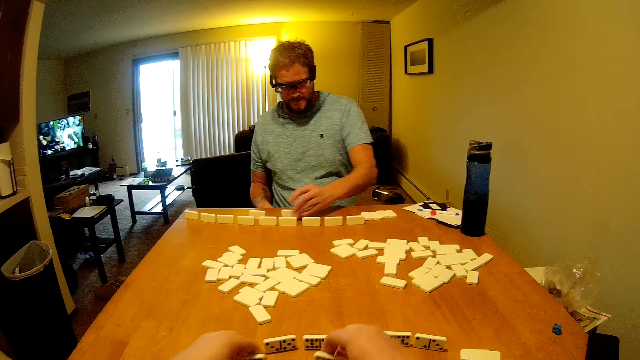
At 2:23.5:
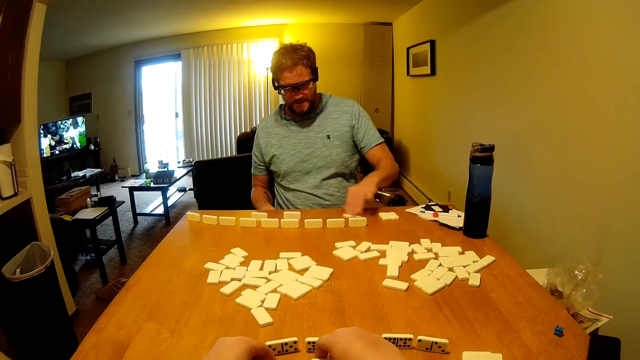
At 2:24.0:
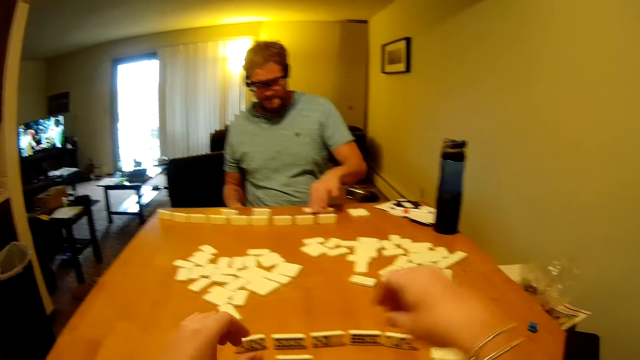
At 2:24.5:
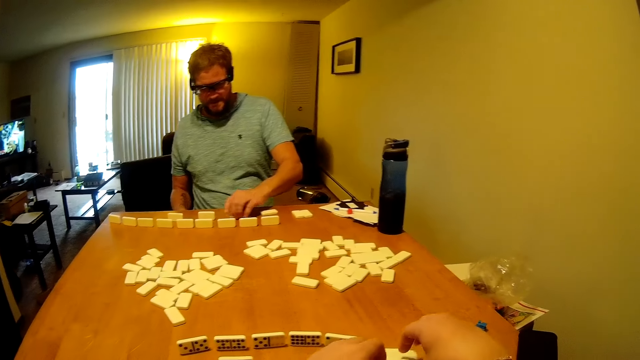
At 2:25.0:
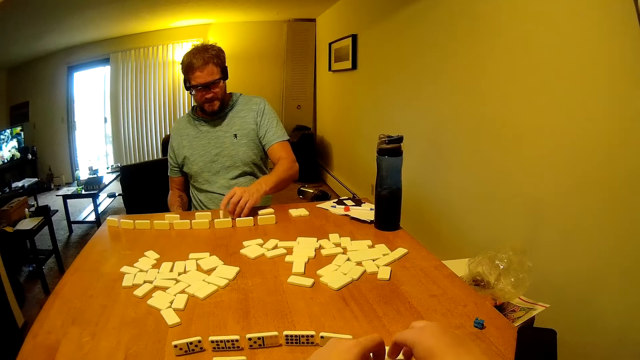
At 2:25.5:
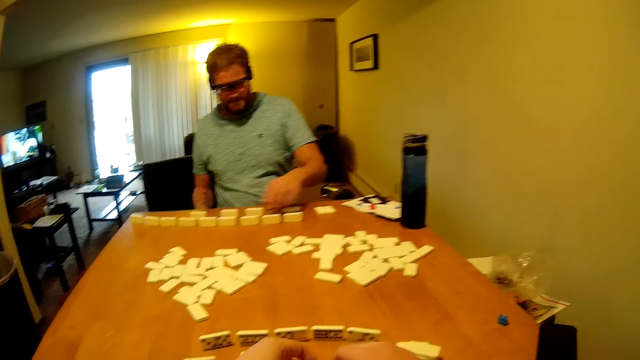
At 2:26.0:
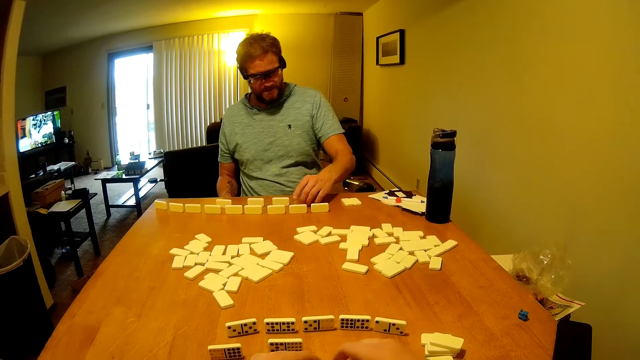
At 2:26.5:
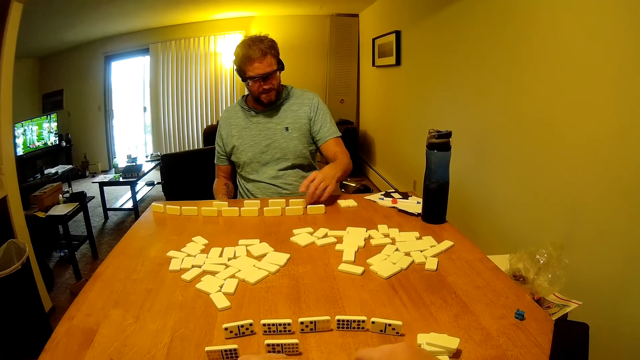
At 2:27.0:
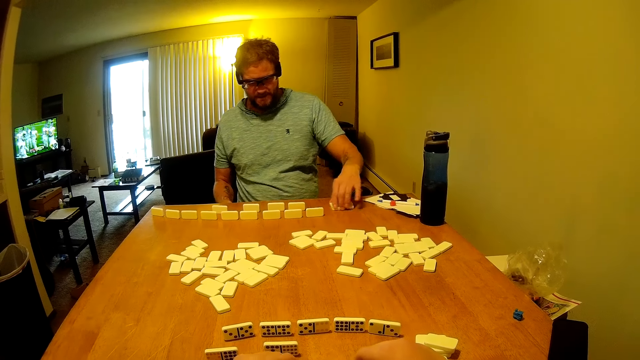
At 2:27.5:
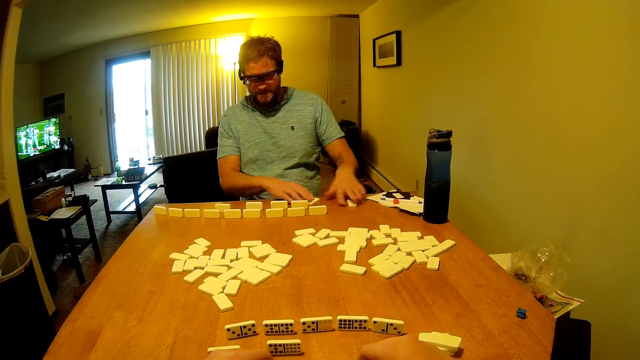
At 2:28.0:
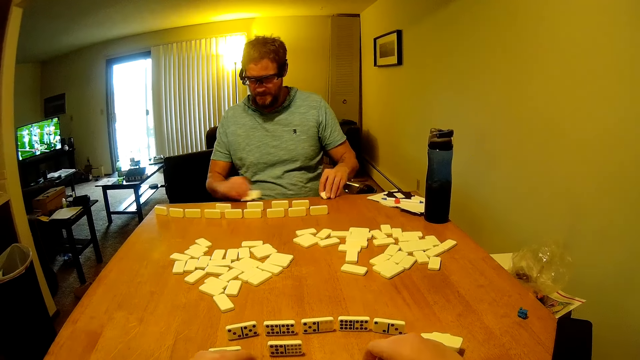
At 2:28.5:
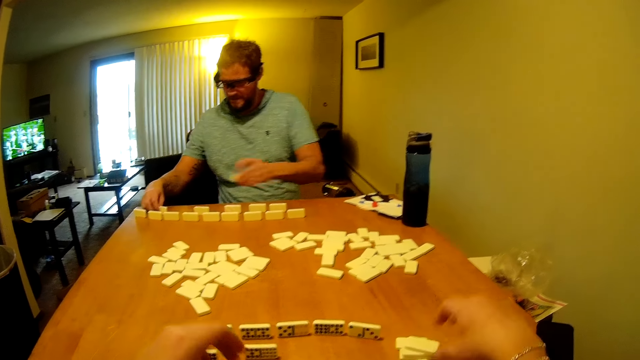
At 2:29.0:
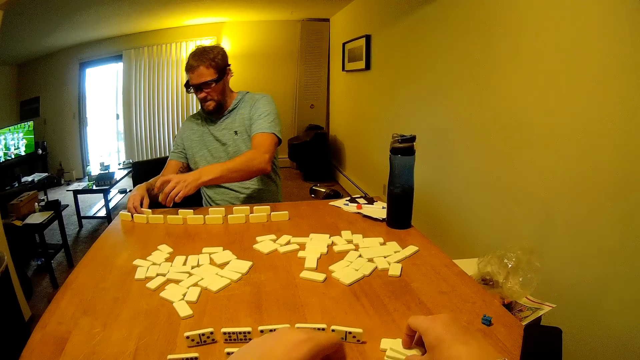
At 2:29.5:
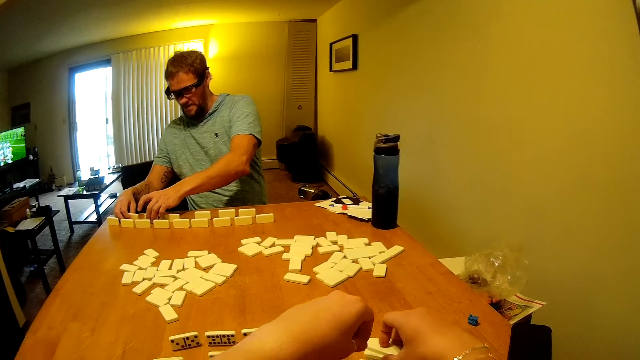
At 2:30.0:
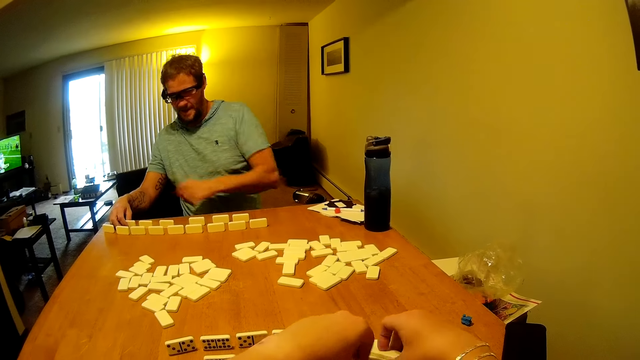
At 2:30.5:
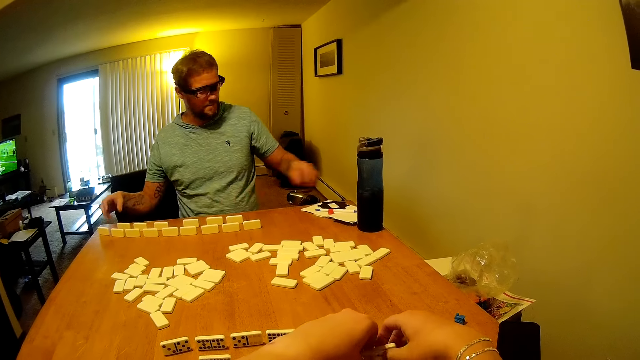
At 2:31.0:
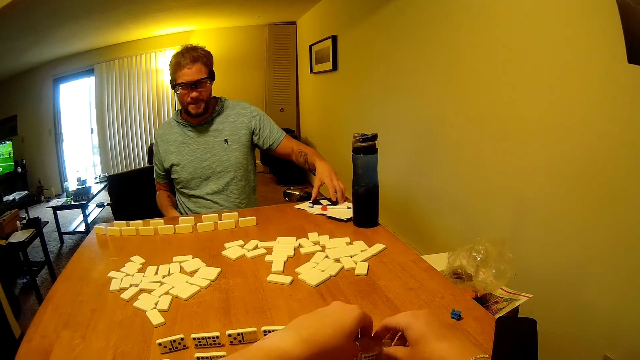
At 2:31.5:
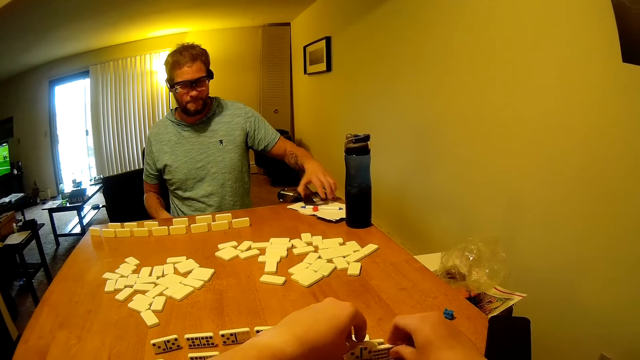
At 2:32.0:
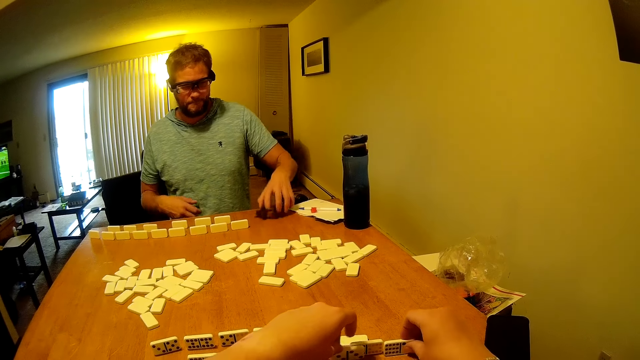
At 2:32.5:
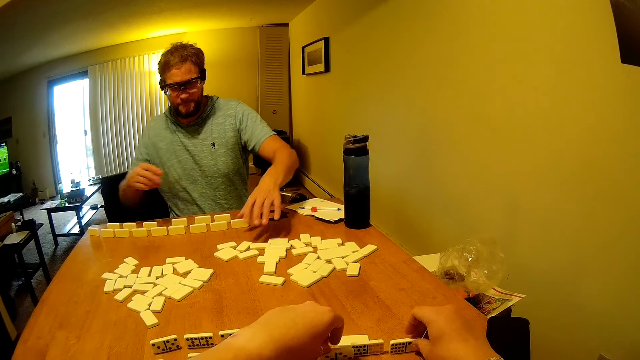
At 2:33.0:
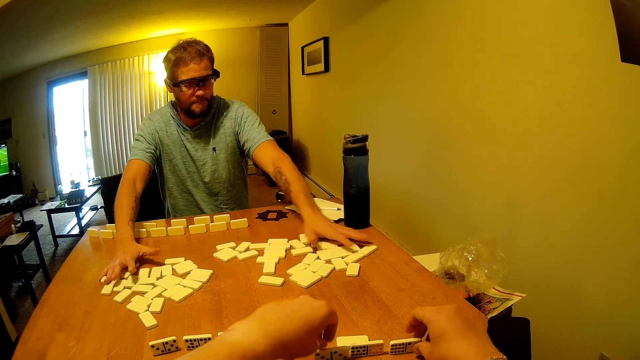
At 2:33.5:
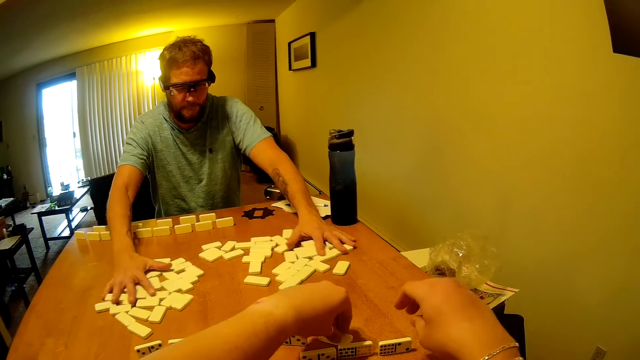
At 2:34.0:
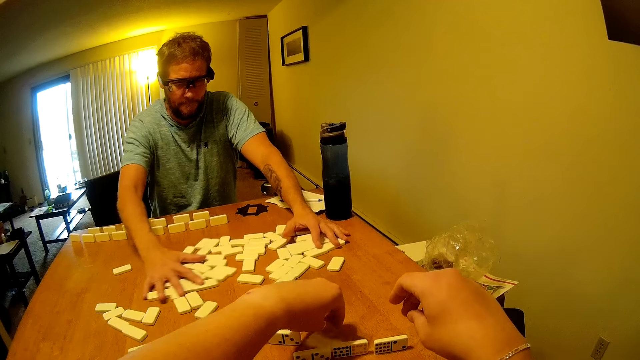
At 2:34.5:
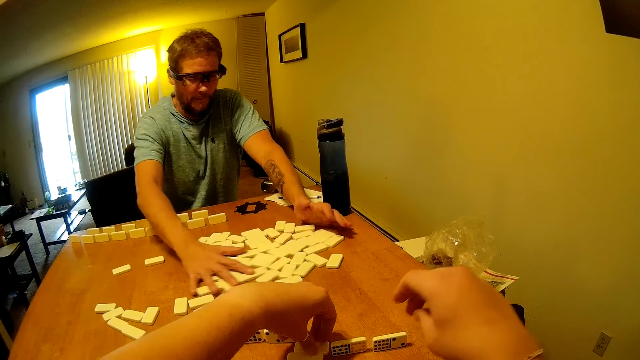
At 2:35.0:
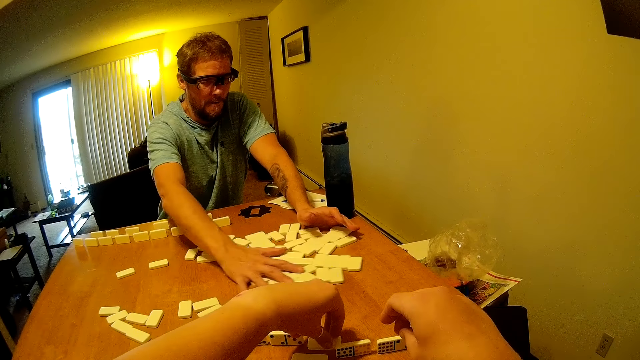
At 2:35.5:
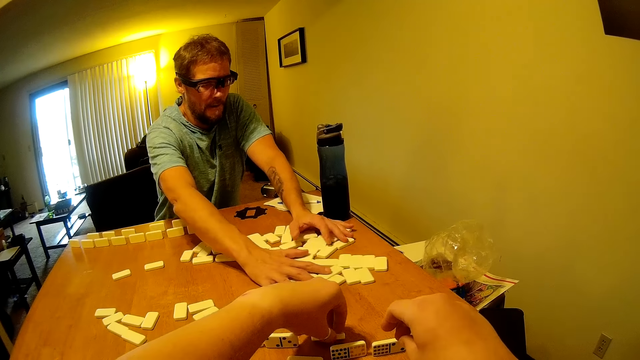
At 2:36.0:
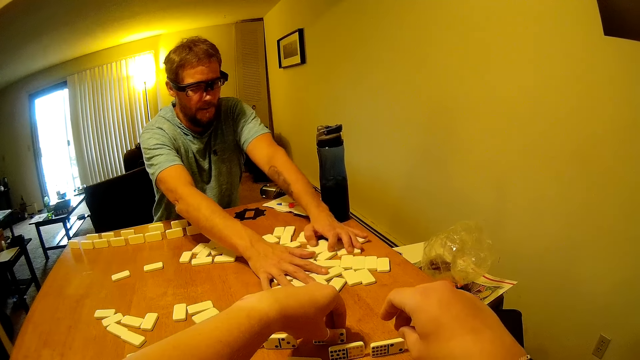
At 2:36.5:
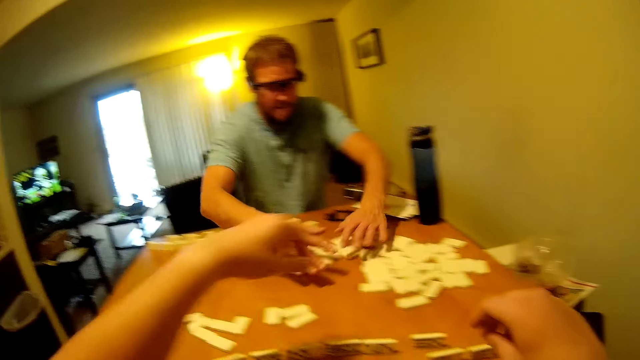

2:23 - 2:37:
A man picks up an object from the scoring paper and places the object on the table. The man pushes dominoes to the left.

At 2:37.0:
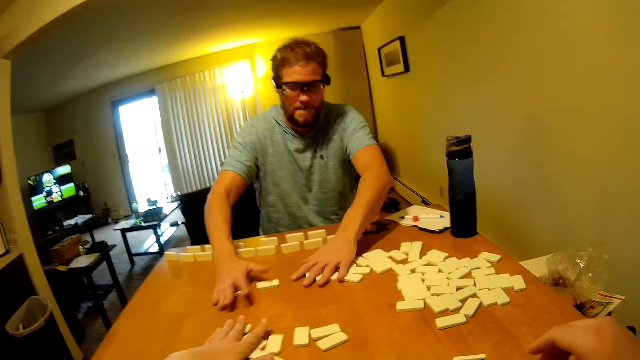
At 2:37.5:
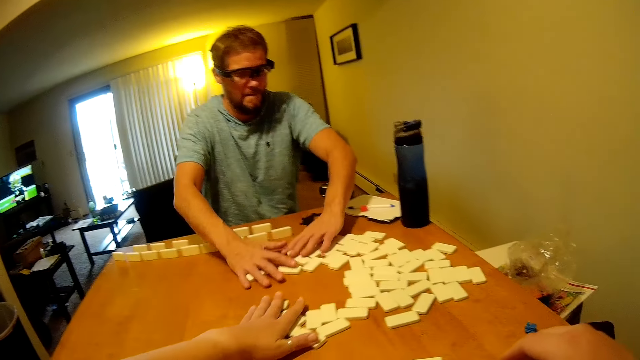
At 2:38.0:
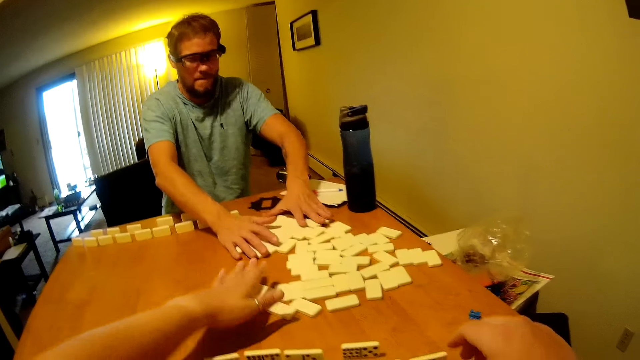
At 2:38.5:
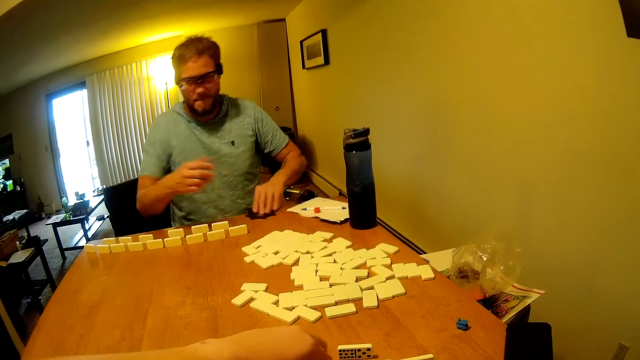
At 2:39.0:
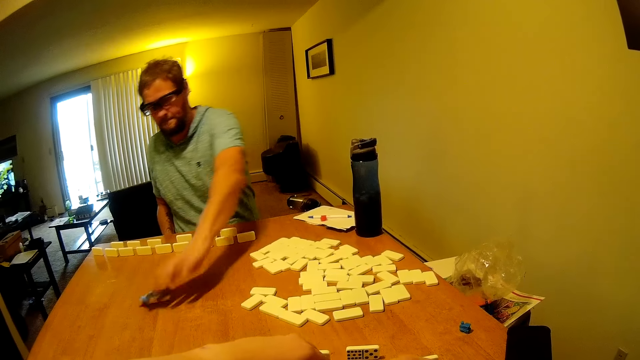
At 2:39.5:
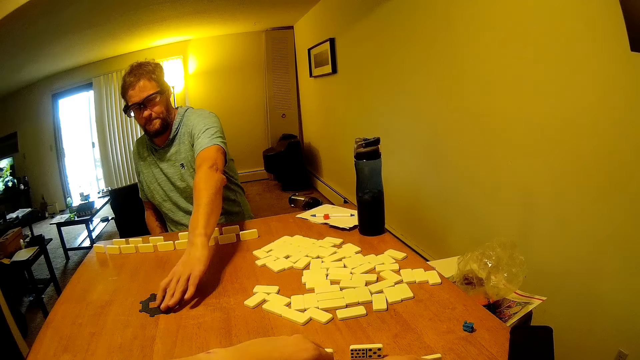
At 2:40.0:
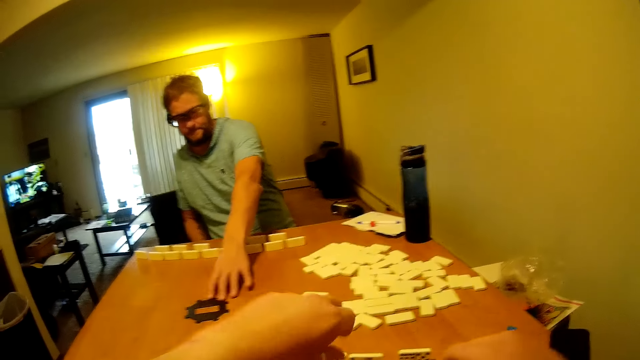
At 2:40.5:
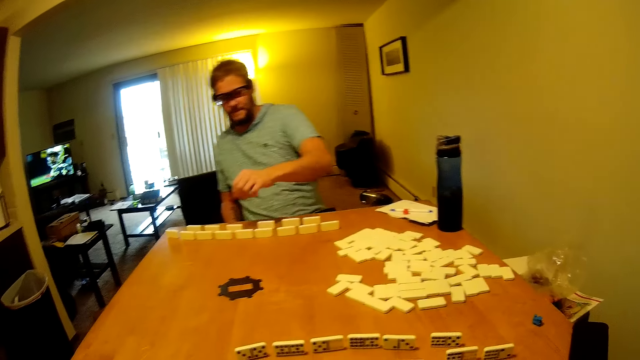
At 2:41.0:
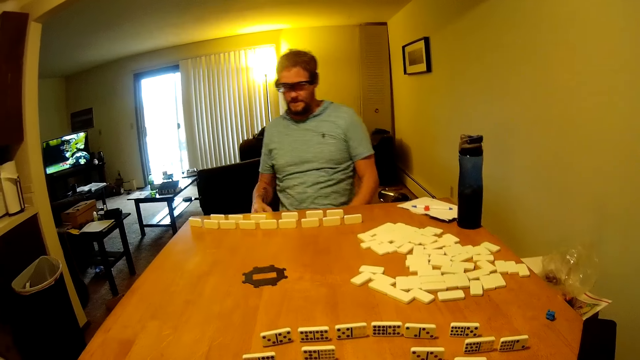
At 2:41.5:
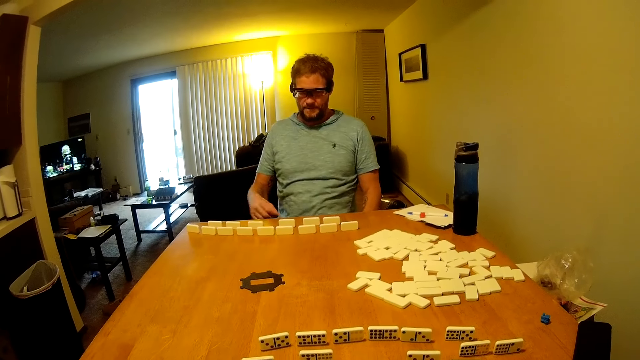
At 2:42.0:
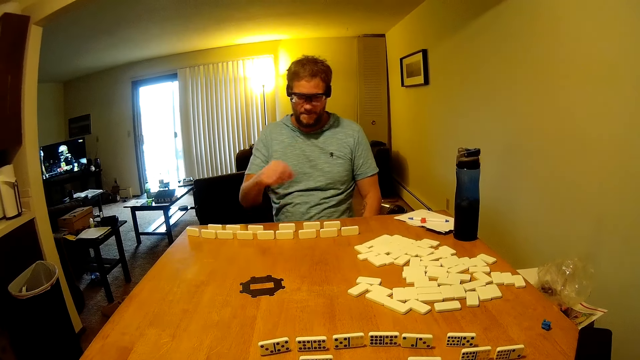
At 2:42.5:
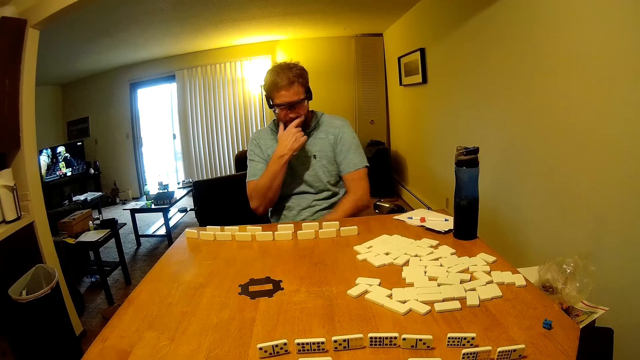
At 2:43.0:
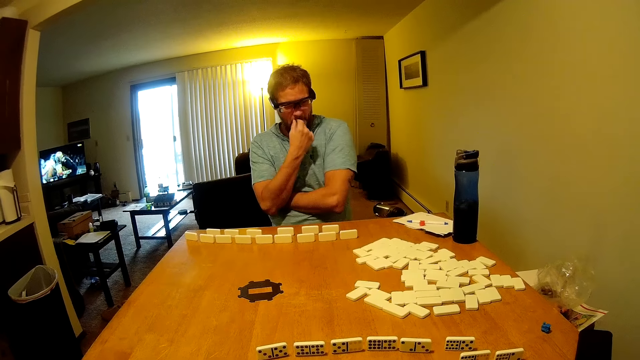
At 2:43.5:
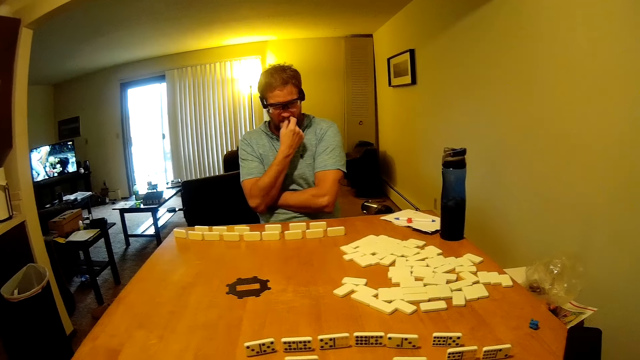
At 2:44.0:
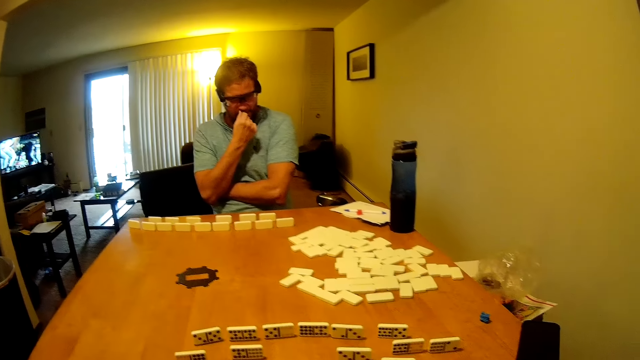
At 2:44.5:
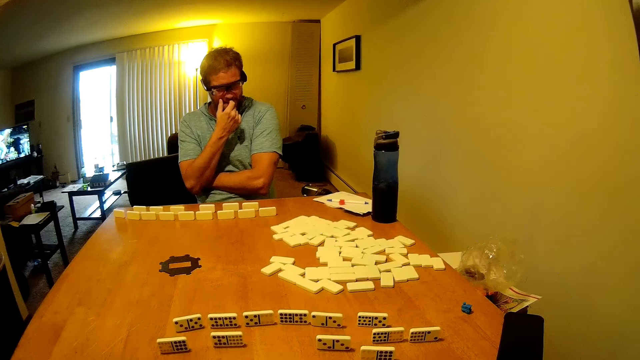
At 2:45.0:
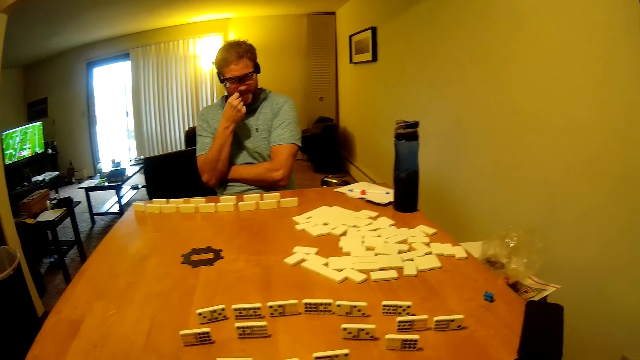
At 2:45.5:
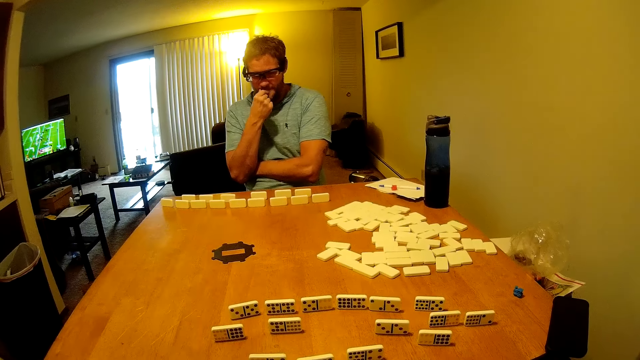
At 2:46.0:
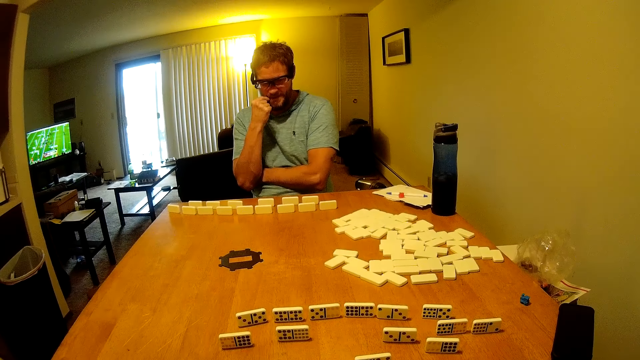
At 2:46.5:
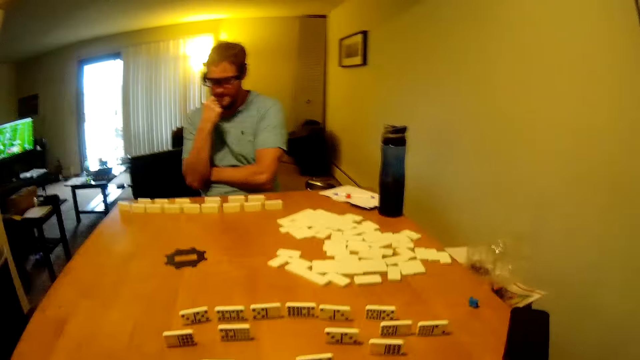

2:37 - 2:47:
The camera wearer pushes dominoes to the left. A man picks up the plastic piece from the table, puts the plastic piece on the table, and adjusts an object on the table. The camera wearer looks around the table. The man holds his chin and touches his mustache. The camera wearer and the man stare around the table.
